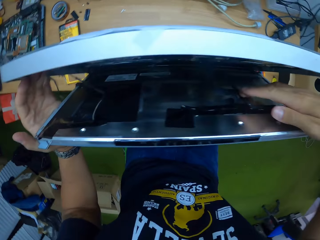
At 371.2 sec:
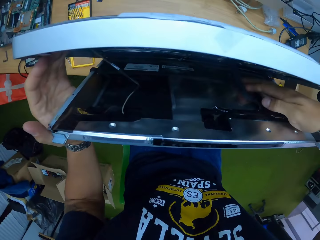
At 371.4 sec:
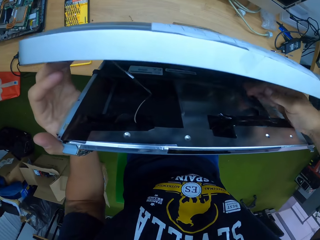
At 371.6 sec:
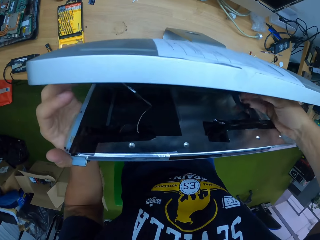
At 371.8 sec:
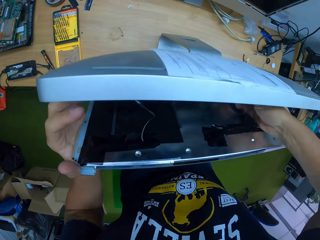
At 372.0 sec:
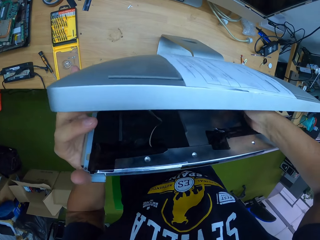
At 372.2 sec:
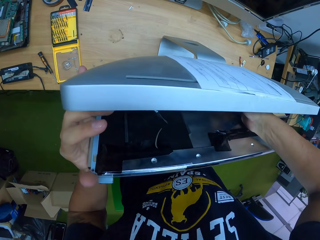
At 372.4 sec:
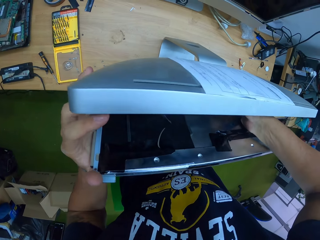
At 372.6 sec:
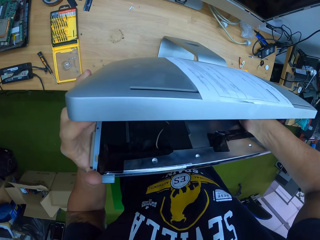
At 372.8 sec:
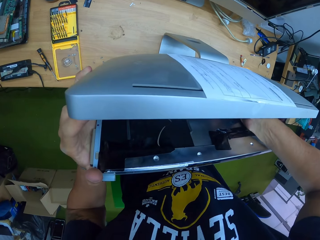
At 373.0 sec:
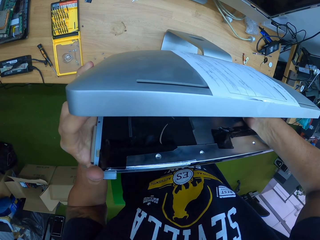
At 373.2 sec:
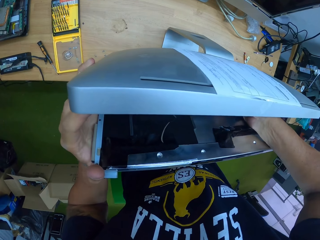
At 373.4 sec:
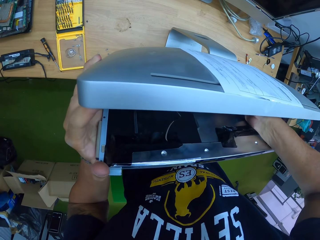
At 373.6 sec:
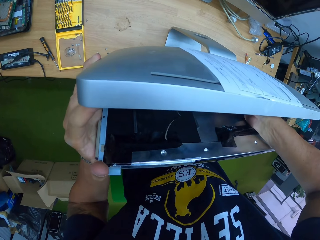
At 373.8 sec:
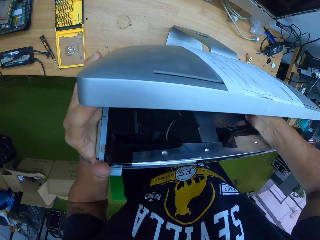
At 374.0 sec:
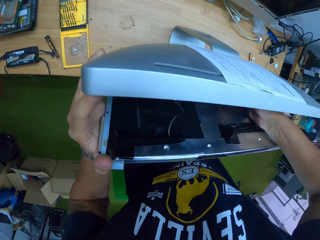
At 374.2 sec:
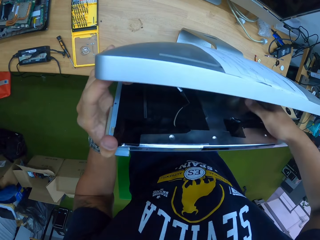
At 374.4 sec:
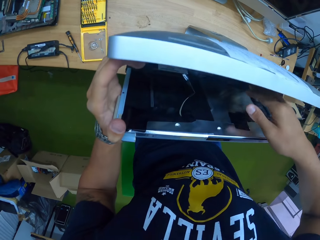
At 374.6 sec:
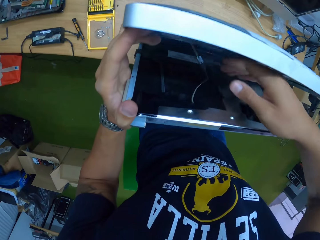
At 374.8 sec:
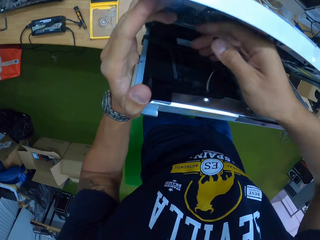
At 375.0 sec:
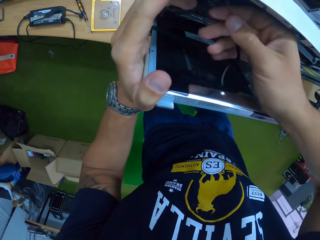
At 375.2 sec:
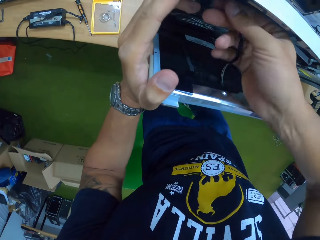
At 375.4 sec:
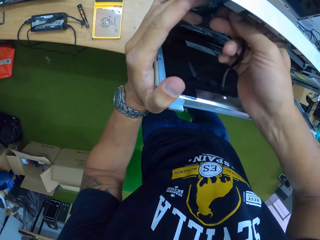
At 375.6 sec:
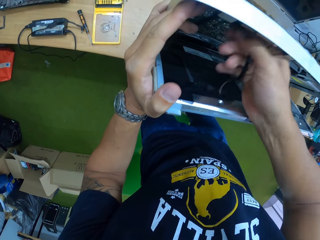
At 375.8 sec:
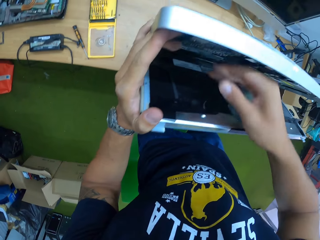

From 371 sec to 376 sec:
The camera wearer touches a cable in the monitor with his right hand. He inserts the right hand into the monitor. He pulls out the cable in the monitor with his left hand.

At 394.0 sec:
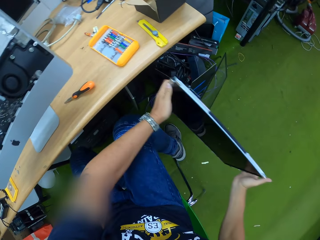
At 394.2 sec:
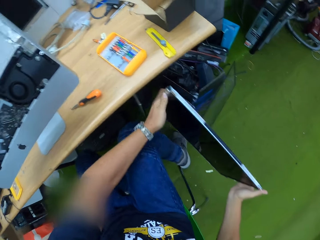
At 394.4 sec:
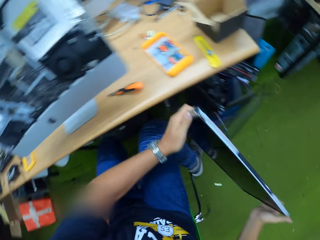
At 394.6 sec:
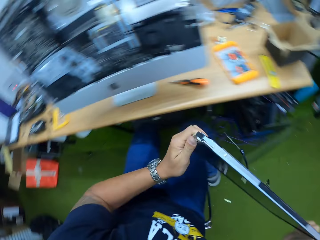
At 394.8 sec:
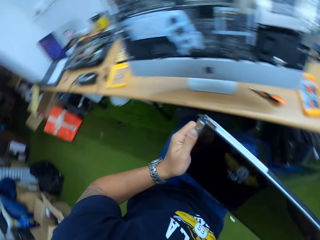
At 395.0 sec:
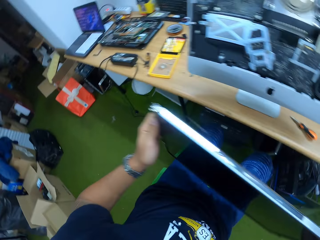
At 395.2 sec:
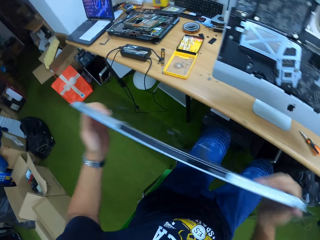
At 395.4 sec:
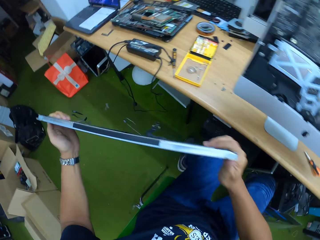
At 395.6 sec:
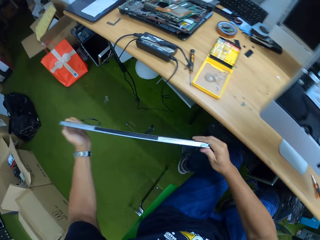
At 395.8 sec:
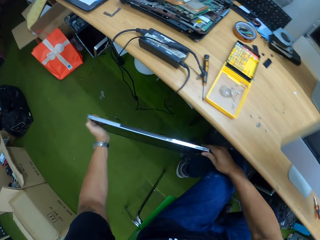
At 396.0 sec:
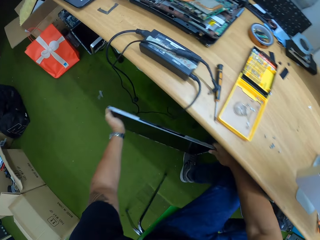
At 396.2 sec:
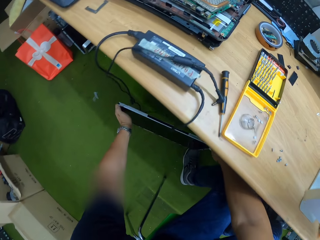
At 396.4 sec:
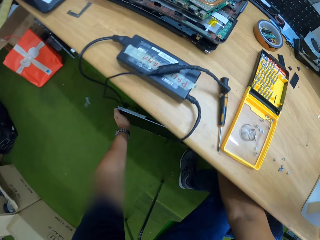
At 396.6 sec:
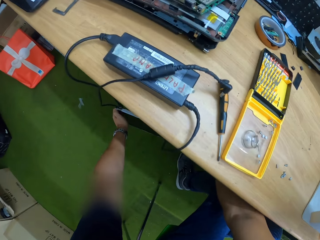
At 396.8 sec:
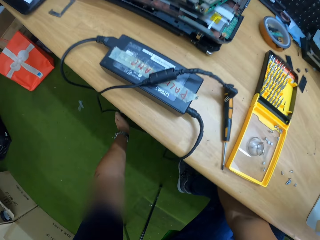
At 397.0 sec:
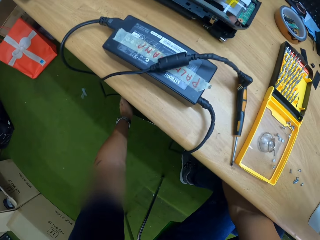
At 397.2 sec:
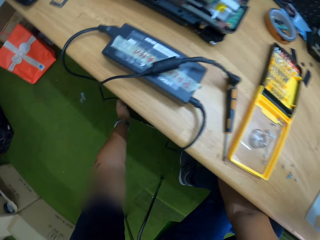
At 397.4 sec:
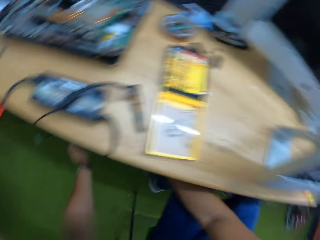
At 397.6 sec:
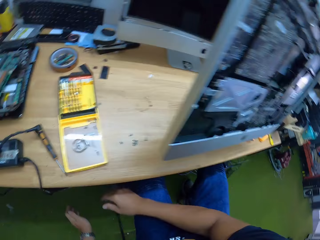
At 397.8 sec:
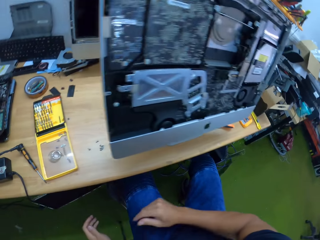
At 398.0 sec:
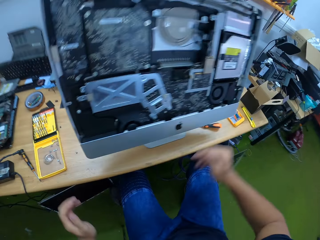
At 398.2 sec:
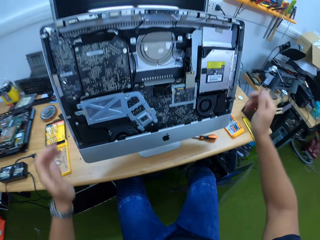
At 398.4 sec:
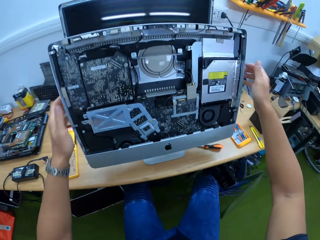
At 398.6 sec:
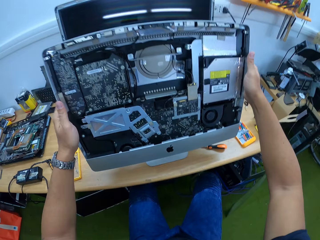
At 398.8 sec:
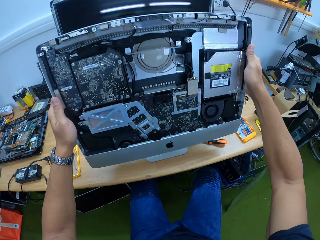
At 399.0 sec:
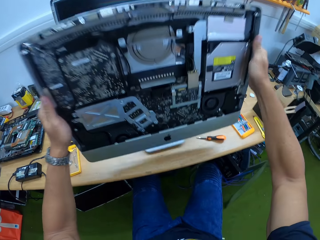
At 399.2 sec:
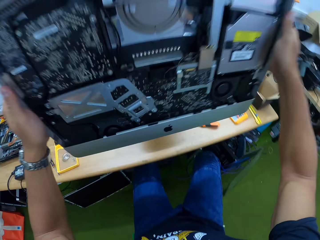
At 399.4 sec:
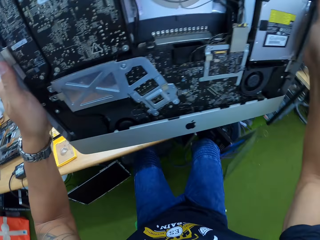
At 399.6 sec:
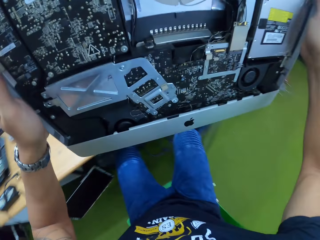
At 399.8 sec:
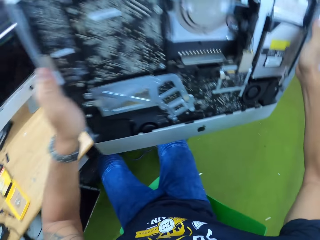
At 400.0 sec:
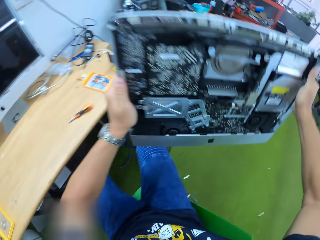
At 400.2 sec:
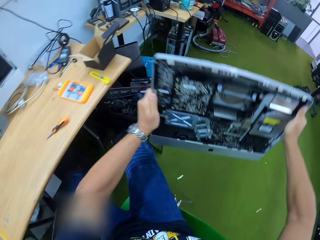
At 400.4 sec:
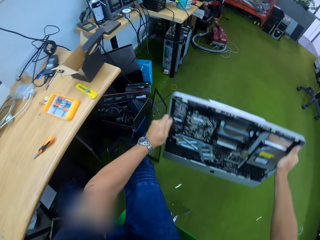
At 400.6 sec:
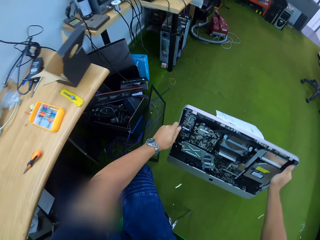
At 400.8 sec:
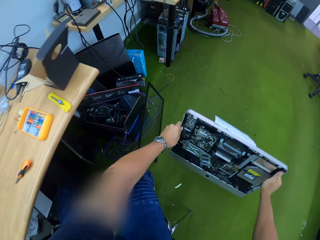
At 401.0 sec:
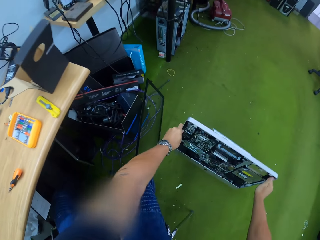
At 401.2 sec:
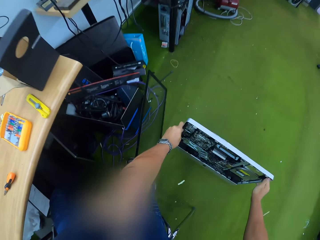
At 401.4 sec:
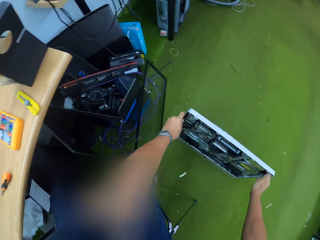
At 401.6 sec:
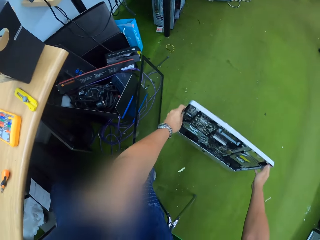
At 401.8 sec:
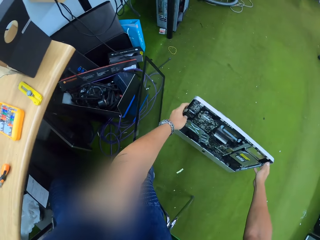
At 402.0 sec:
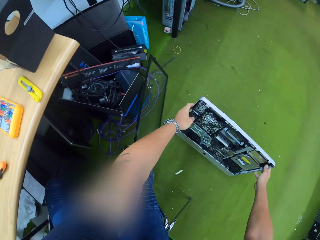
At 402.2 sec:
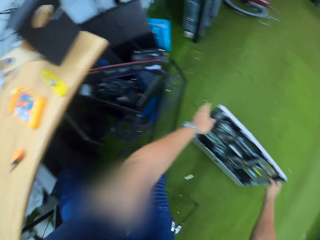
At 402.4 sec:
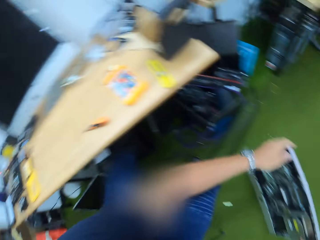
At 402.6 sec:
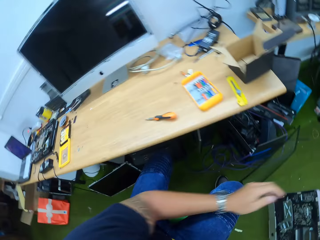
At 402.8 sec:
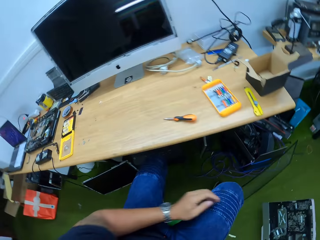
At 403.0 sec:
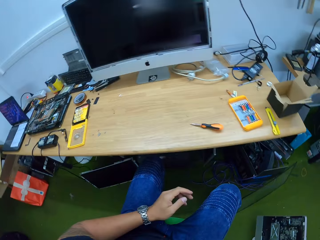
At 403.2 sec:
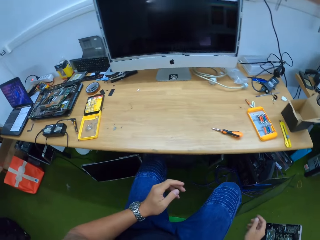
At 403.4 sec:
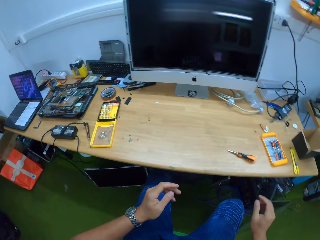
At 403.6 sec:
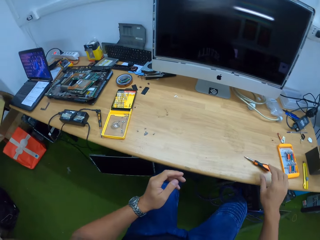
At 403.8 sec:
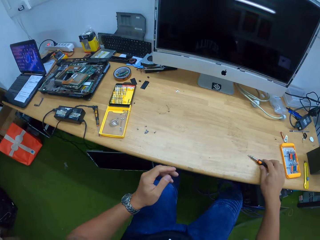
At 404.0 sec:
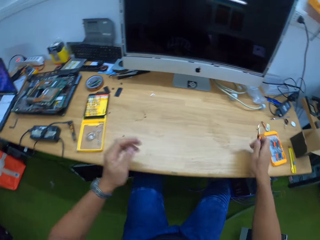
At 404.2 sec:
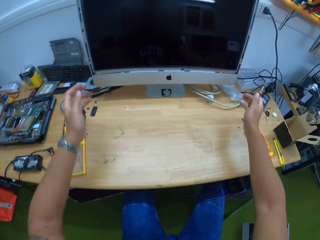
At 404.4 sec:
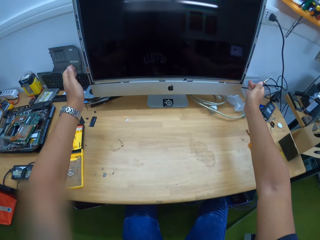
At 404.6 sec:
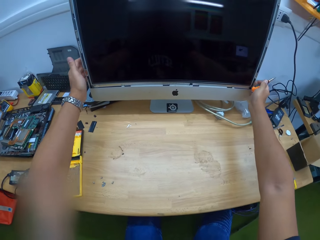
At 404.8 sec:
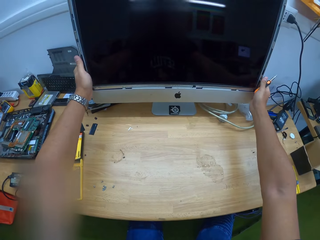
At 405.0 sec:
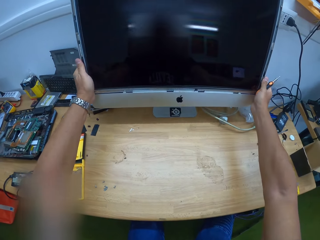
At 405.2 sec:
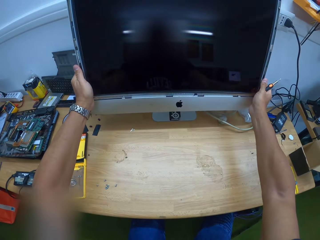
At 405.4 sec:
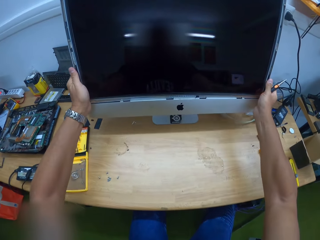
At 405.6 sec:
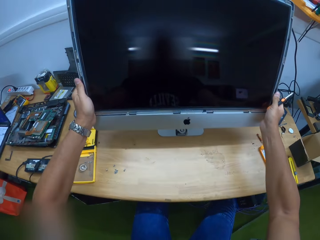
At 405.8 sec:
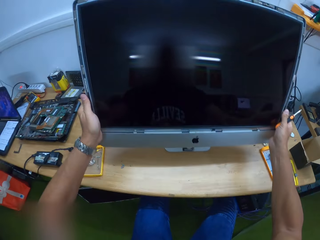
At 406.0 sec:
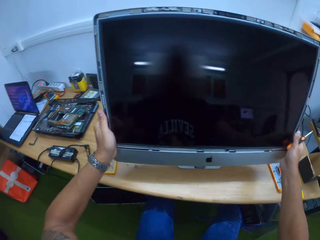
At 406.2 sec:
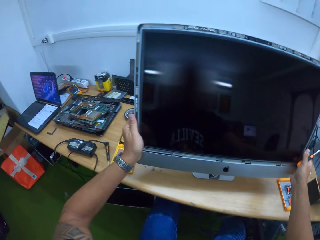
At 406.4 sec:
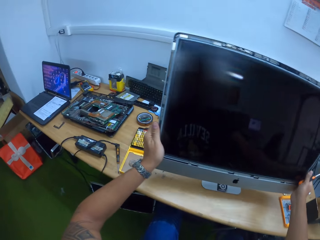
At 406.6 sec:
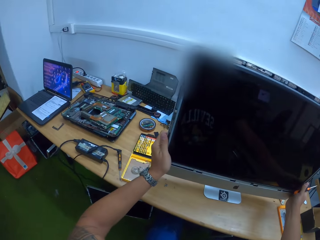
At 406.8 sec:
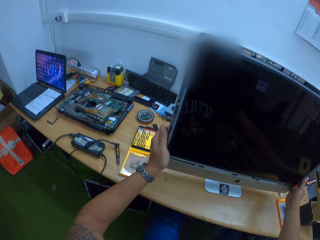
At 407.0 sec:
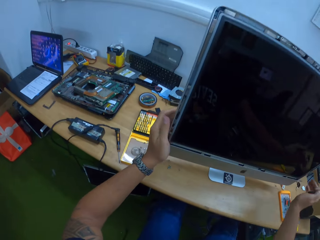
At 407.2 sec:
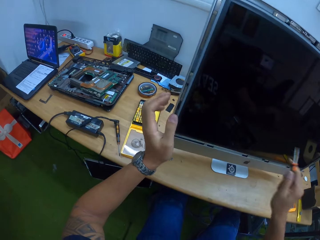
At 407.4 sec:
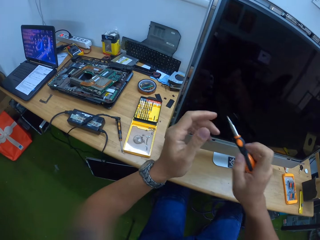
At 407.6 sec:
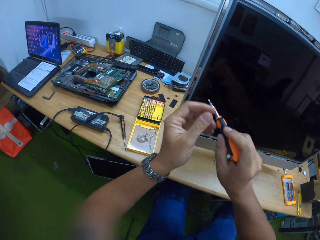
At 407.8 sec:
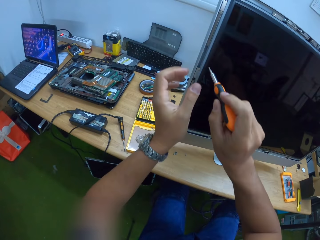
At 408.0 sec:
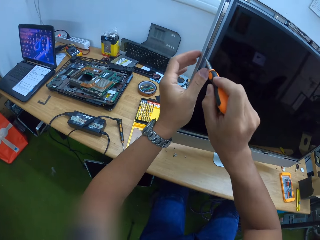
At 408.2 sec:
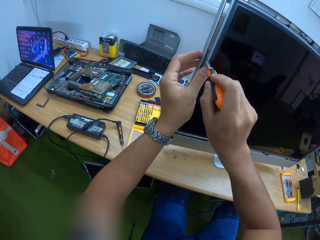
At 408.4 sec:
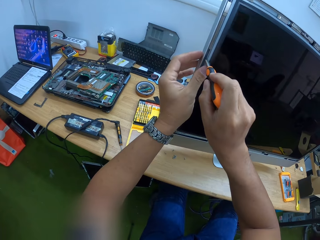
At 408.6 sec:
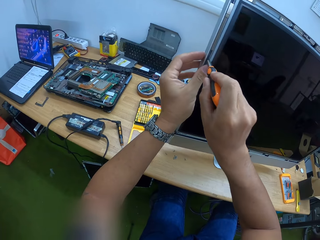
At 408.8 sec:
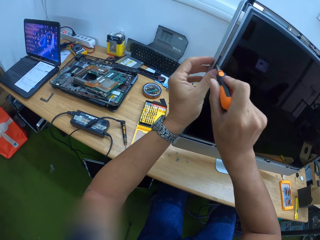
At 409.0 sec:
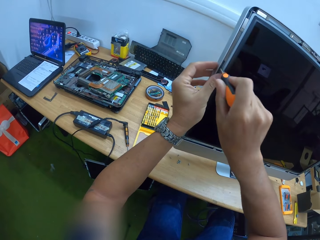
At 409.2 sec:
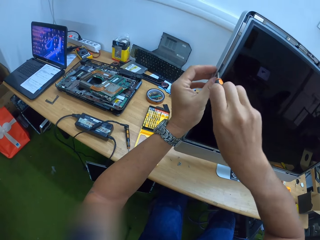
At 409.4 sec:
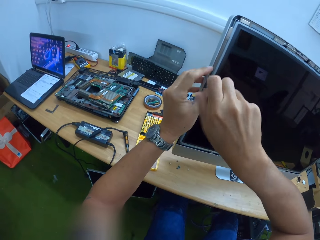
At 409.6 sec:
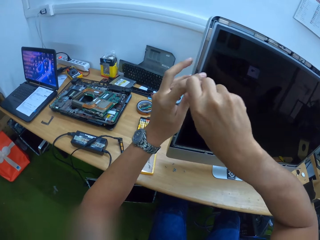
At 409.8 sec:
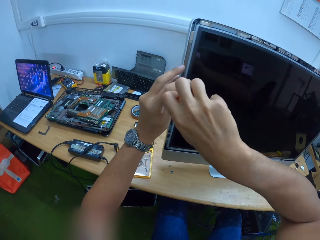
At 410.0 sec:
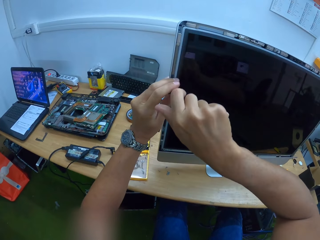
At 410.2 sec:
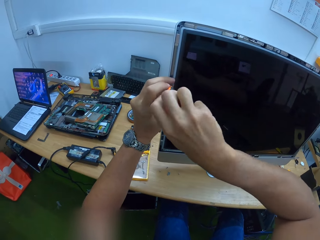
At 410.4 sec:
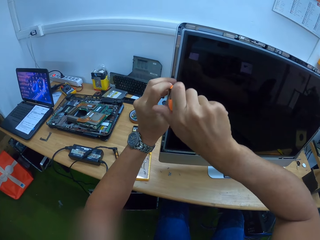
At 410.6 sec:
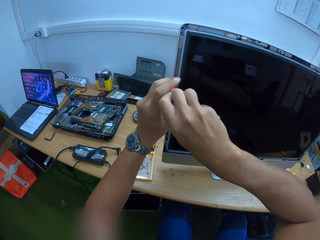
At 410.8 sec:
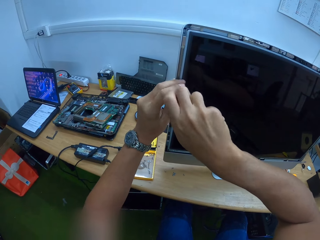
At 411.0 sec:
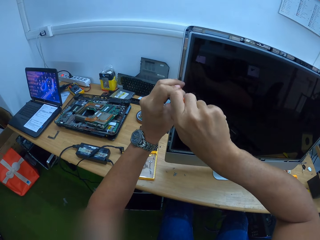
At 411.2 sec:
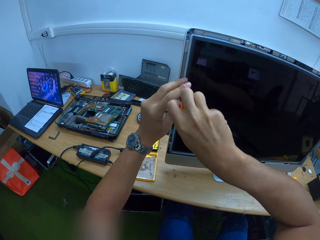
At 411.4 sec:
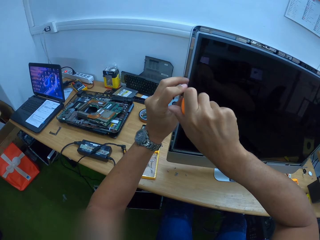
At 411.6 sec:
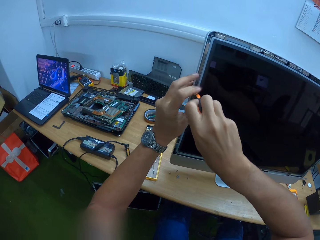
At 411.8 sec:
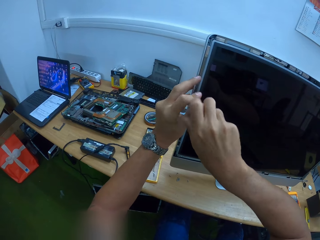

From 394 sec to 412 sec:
The camera wearer places the screen on the floor with both hands. He lifts the monitor off the table with both hands. He places the monitor on the floor with both hands. He picks up the screwdriver from the table with his right hand. He moves a monitor on the table closer with both hands. He unscrews a screw in the monitor on the table with the screwdriver in his right hand. He turns the screwdriver with both hands.
